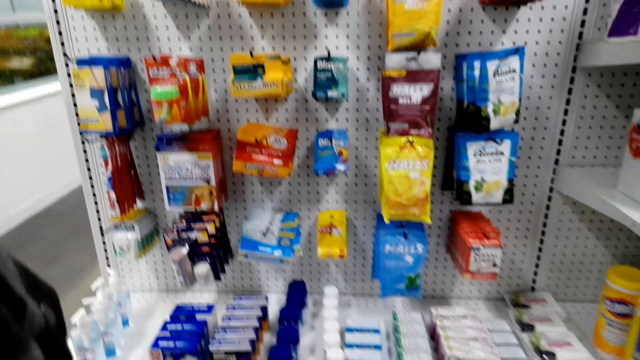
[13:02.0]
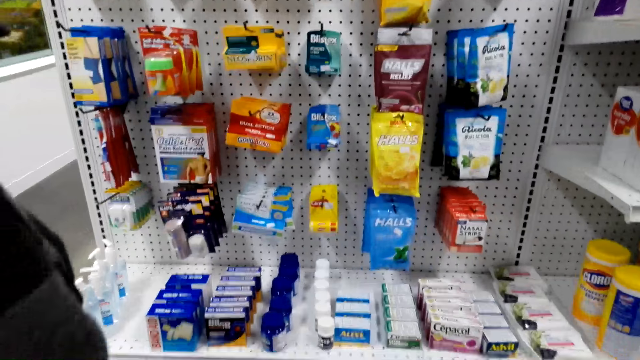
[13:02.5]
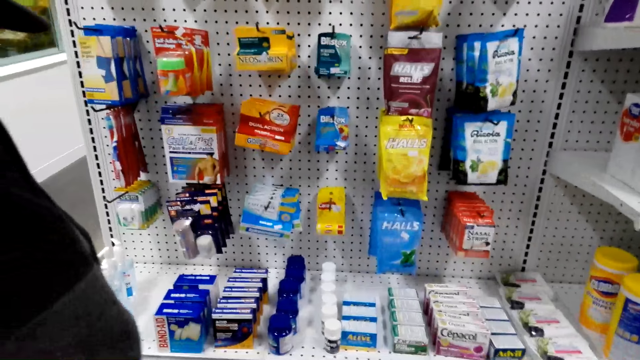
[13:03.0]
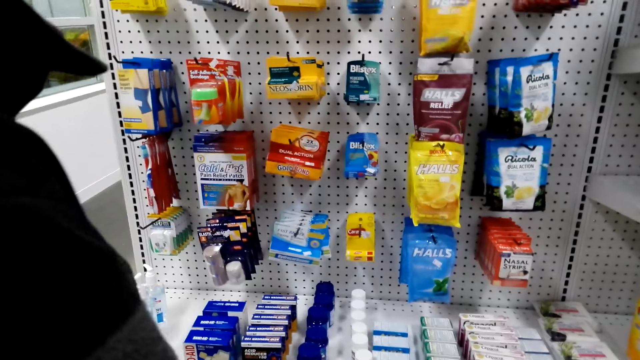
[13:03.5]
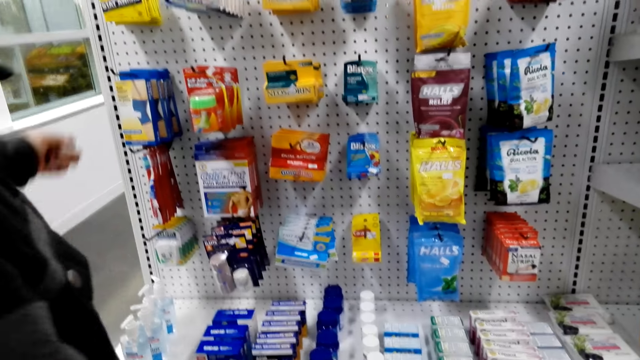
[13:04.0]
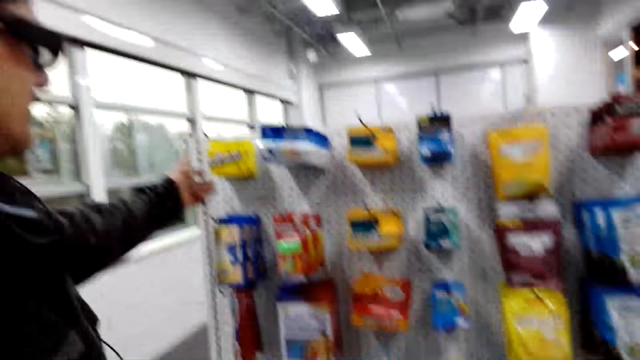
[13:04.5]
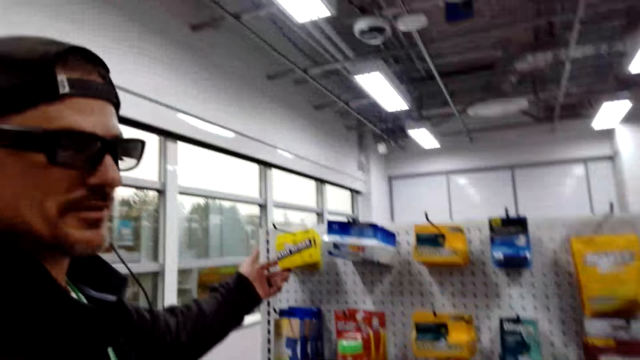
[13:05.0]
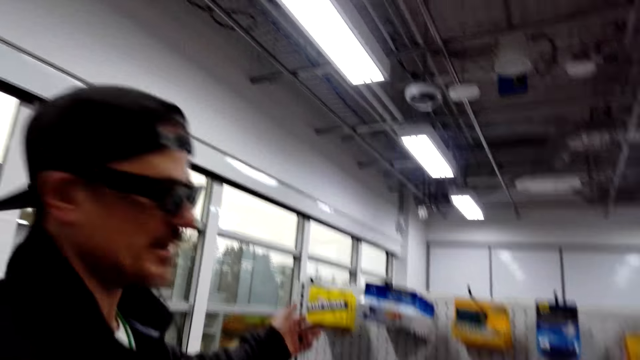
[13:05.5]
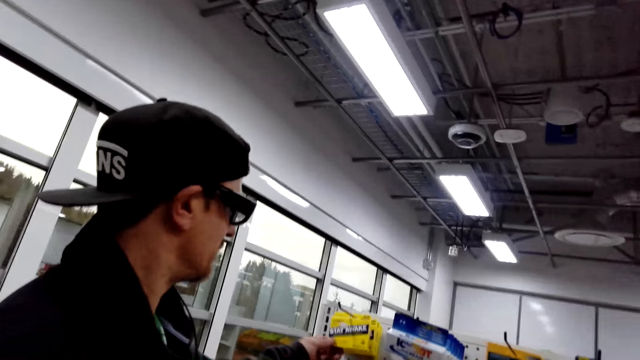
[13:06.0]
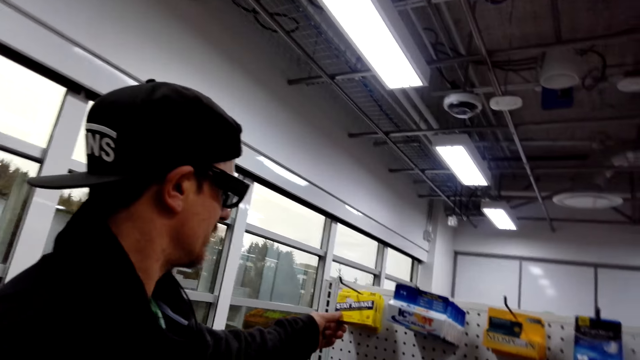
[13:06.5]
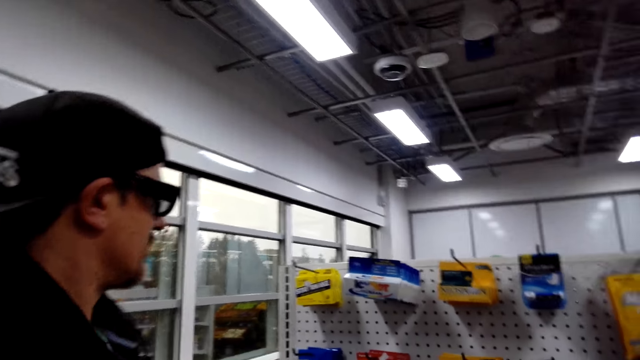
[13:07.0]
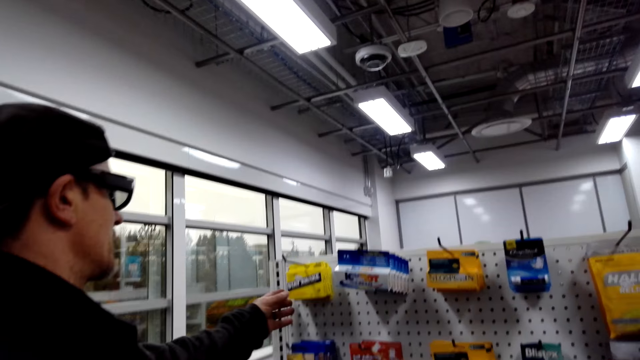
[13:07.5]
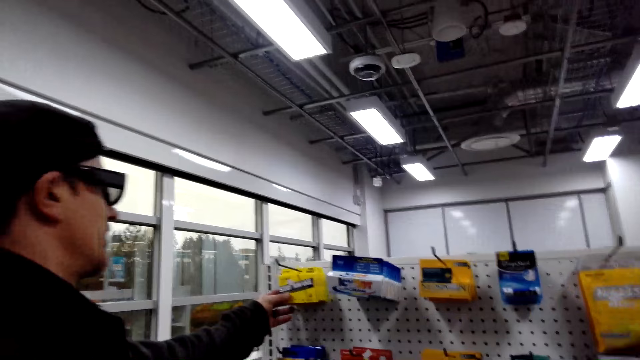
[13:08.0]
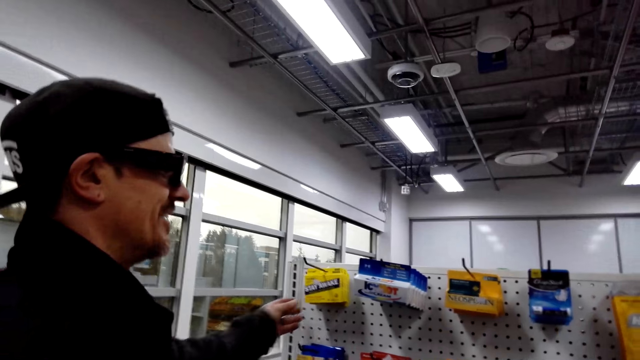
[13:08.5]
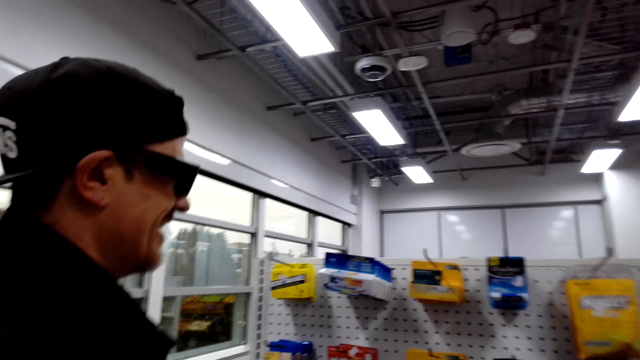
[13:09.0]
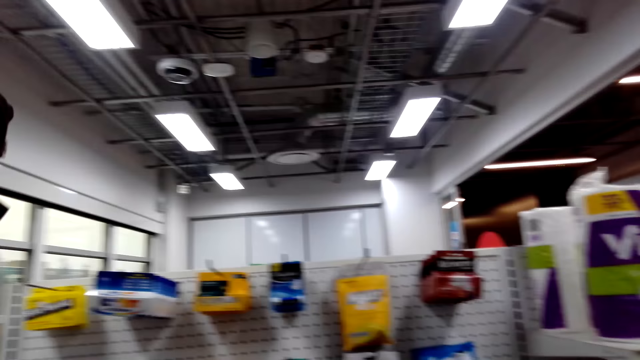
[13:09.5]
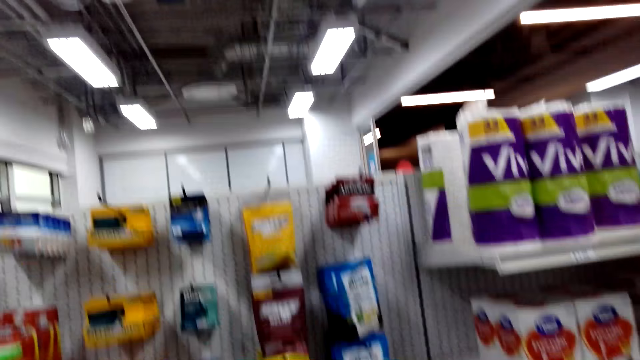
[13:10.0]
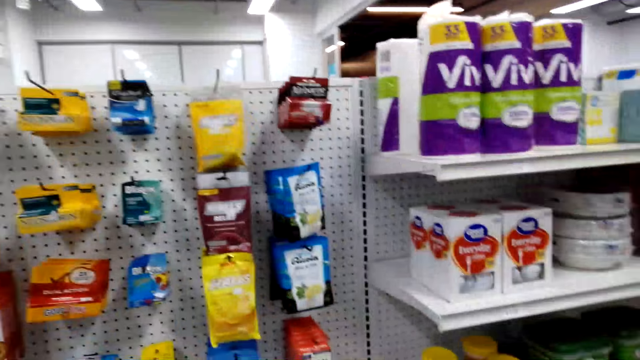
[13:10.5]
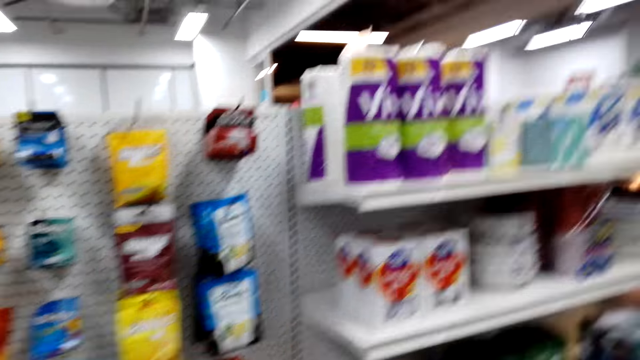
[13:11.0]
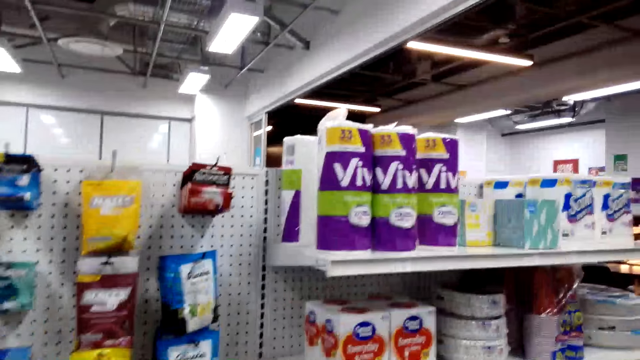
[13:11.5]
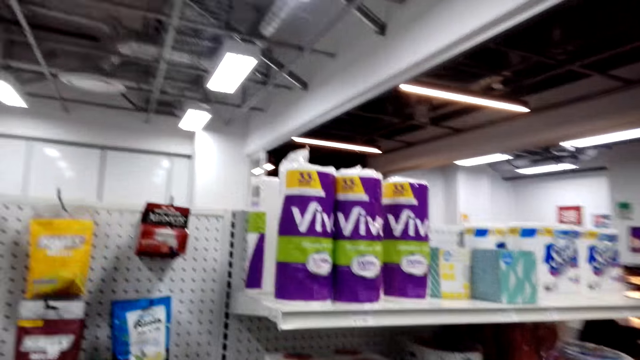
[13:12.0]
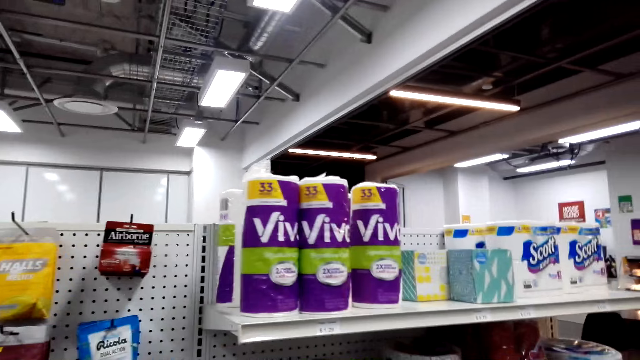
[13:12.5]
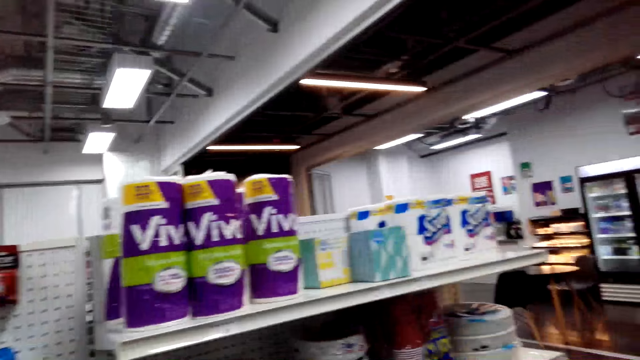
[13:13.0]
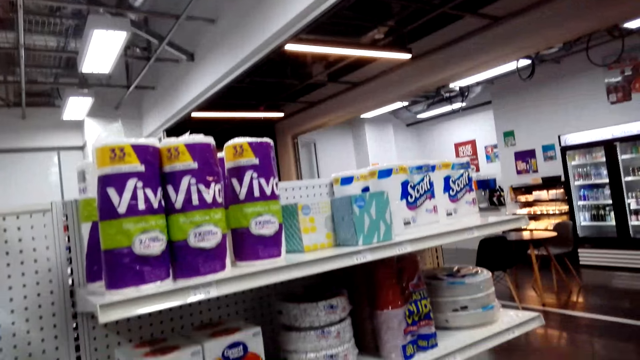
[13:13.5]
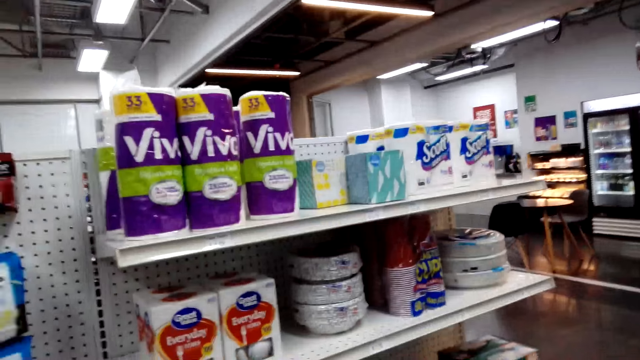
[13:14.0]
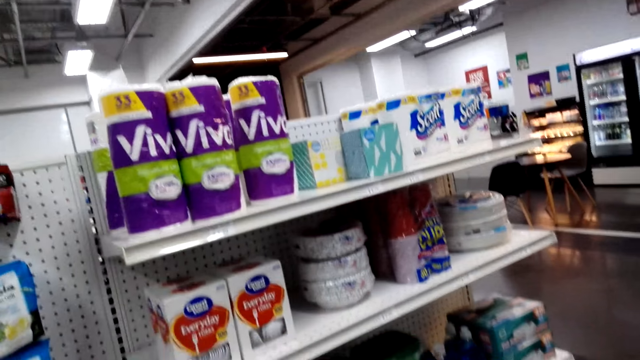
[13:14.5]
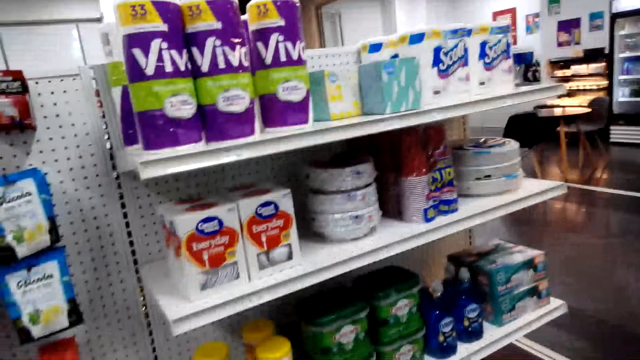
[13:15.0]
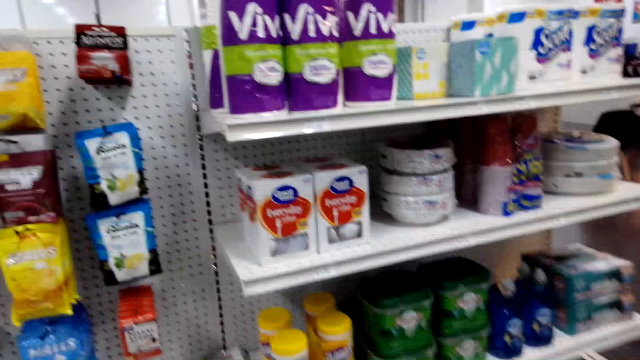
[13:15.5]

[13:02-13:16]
The camera wearer looks at the items. A man holds something. The man laughs. The camera wearer laughs. They look at the items. They look at the shelves.

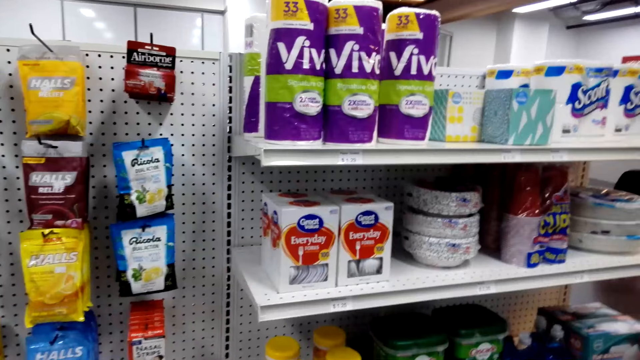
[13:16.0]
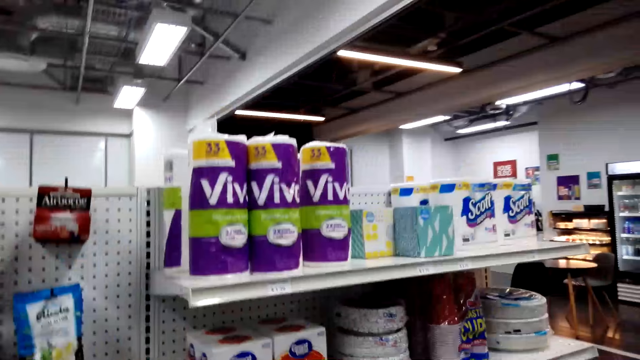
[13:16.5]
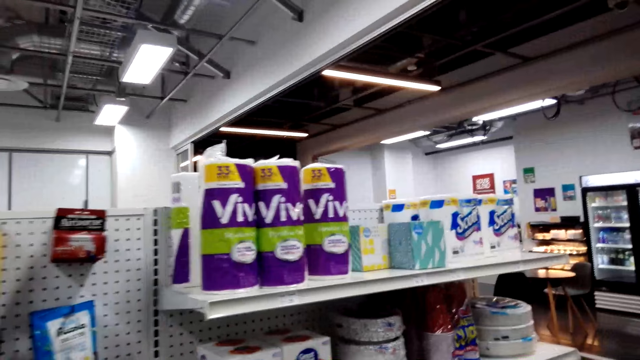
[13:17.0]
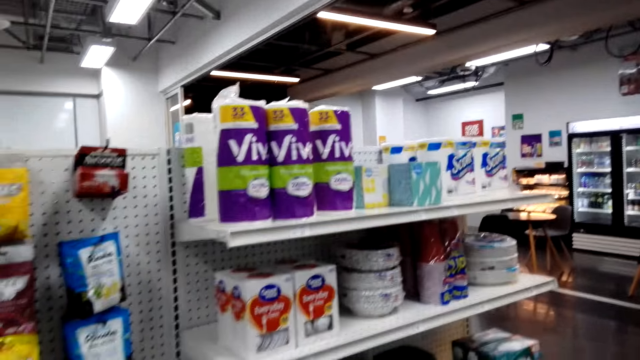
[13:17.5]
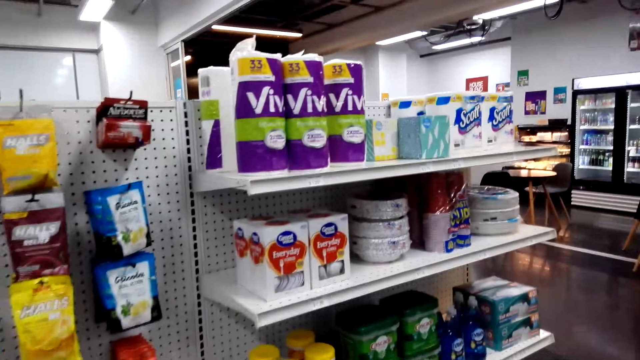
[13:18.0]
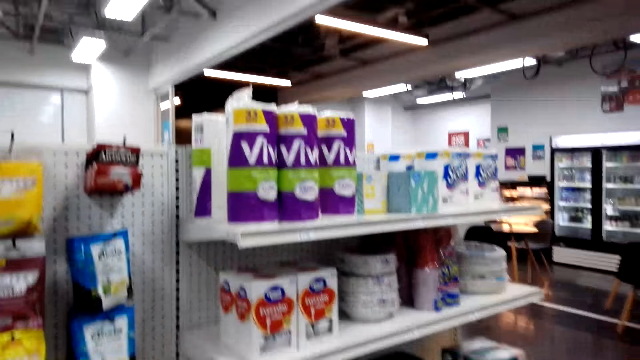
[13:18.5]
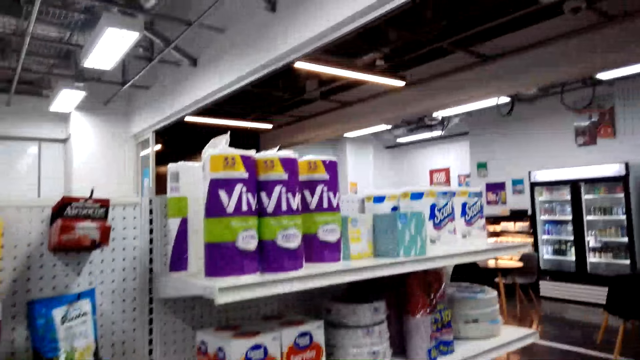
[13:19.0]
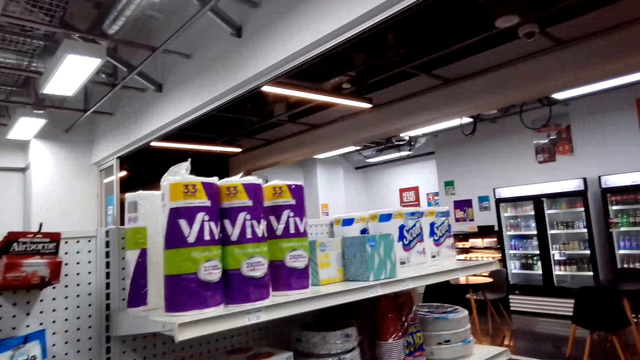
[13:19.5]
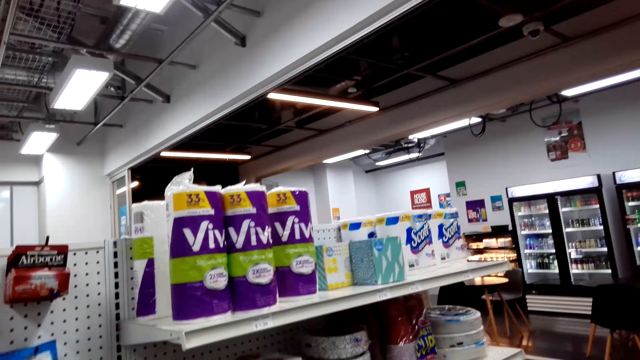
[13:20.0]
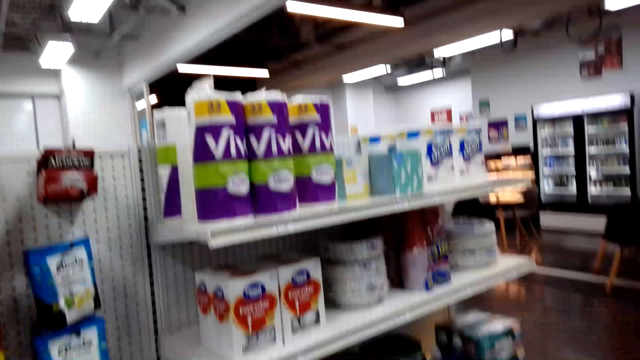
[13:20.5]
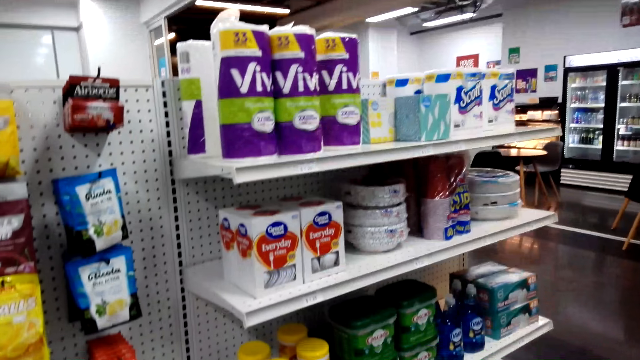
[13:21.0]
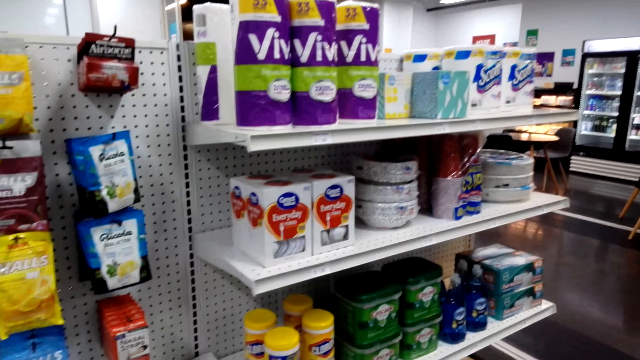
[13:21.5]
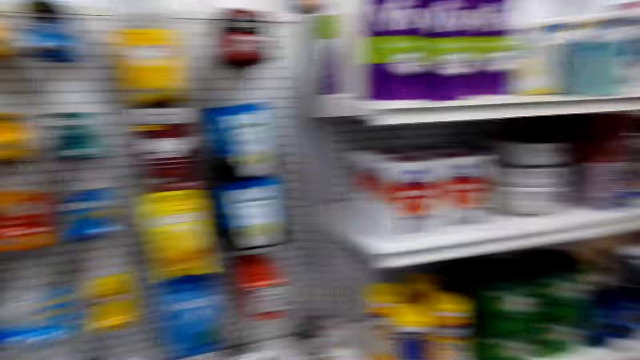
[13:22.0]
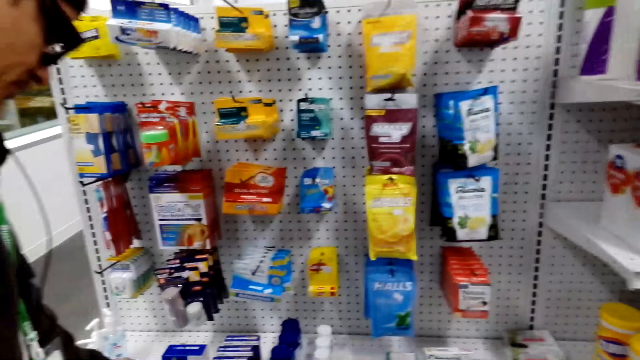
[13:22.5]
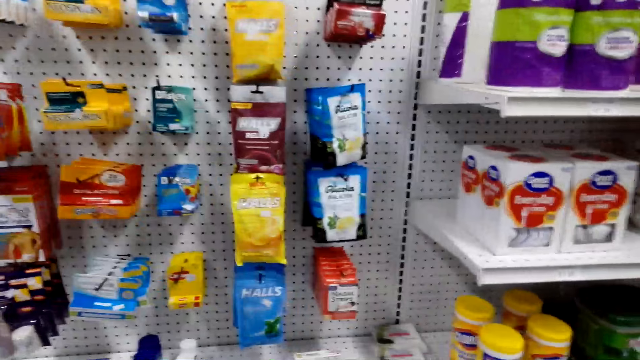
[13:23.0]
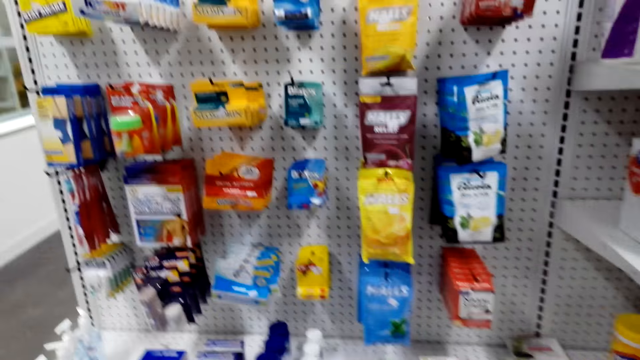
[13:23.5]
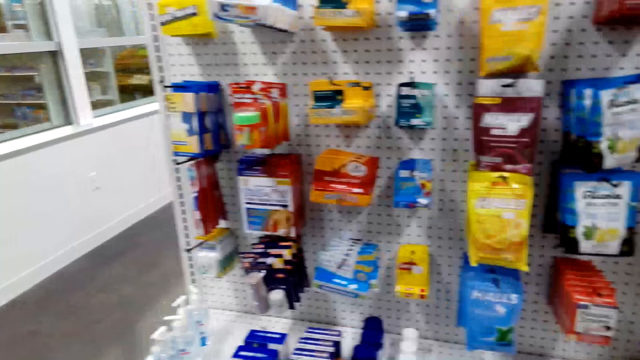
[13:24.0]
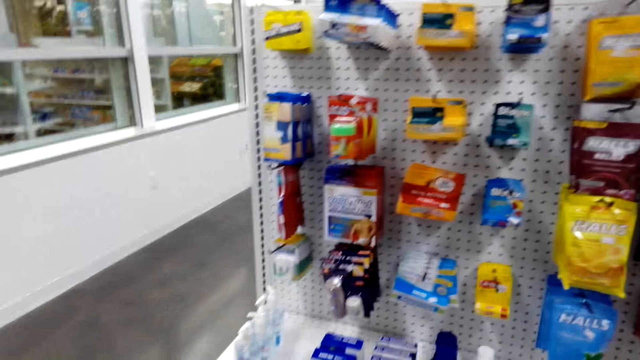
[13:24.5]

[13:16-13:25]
The camera wearer talks to a man.
